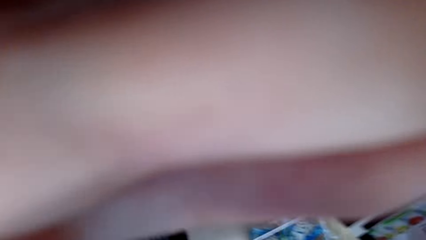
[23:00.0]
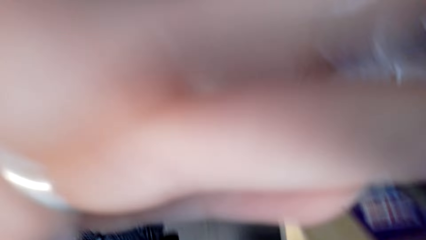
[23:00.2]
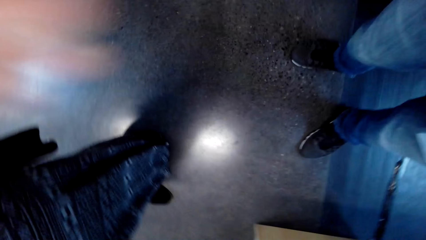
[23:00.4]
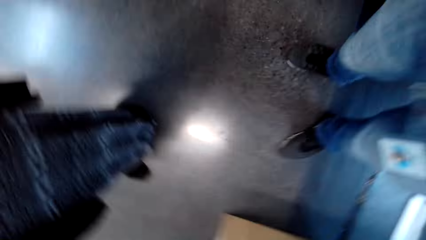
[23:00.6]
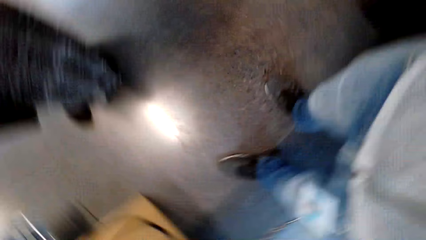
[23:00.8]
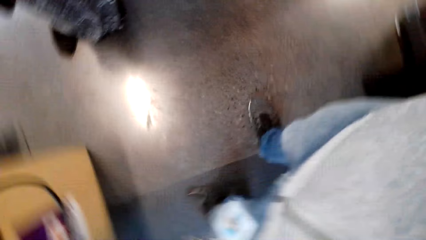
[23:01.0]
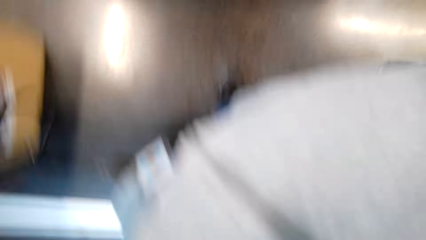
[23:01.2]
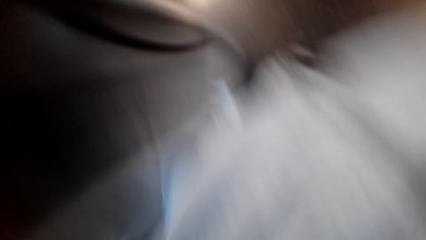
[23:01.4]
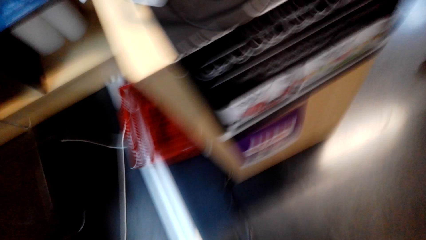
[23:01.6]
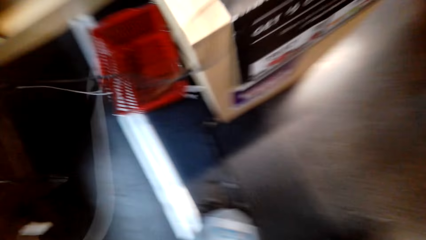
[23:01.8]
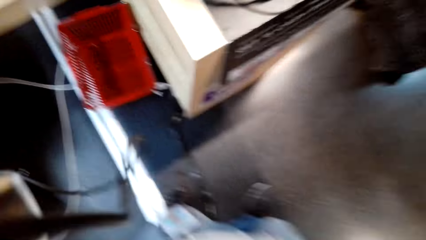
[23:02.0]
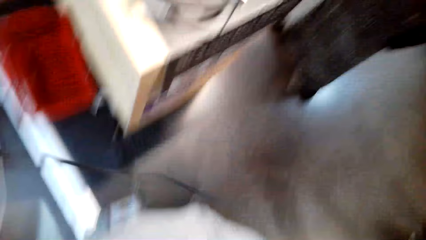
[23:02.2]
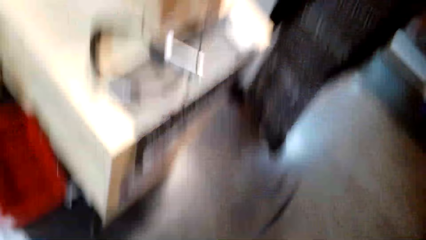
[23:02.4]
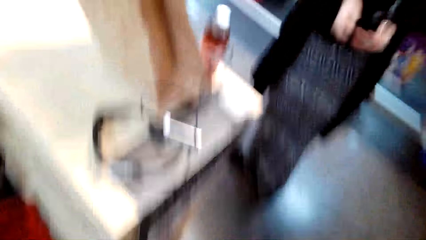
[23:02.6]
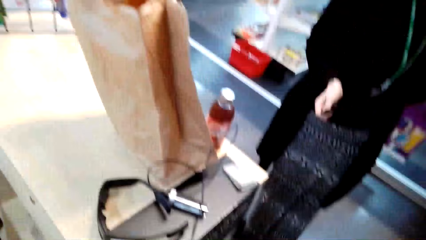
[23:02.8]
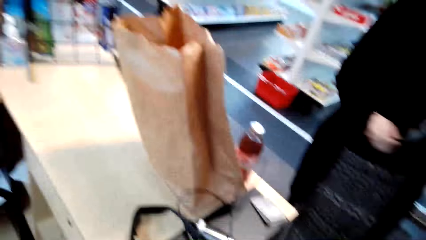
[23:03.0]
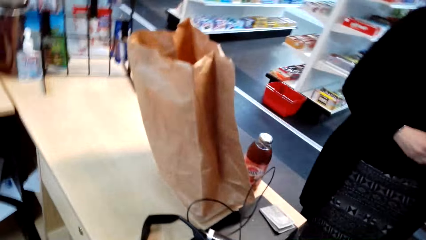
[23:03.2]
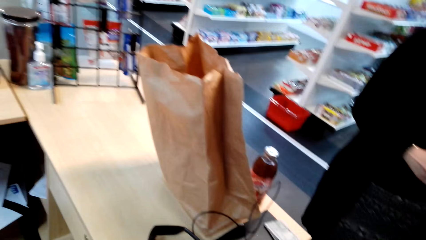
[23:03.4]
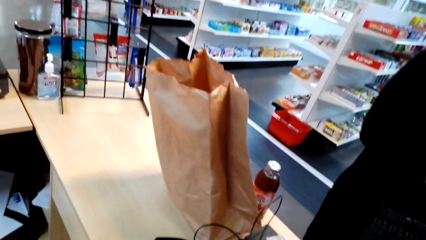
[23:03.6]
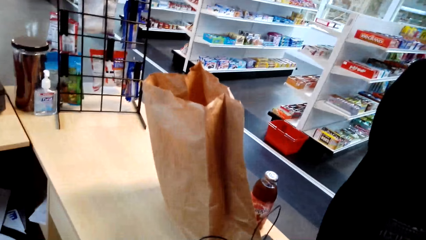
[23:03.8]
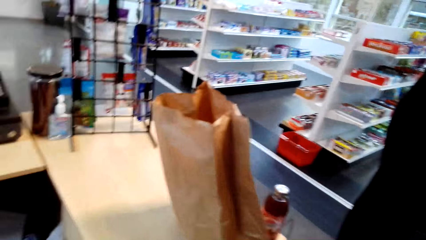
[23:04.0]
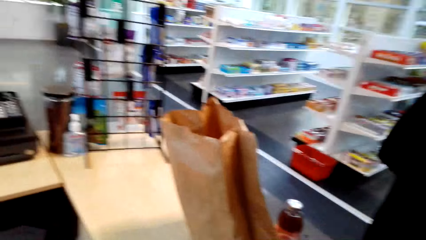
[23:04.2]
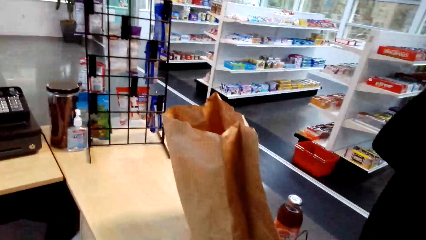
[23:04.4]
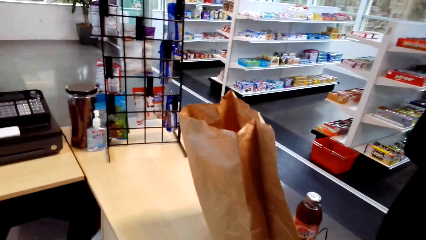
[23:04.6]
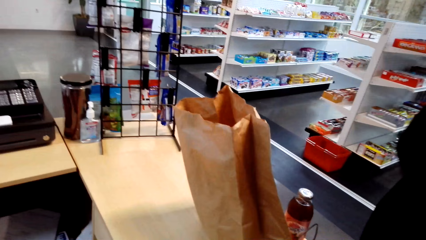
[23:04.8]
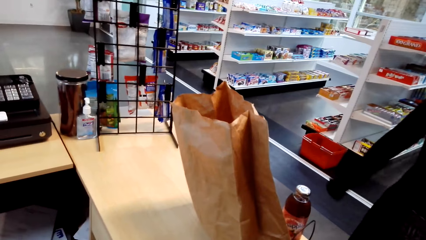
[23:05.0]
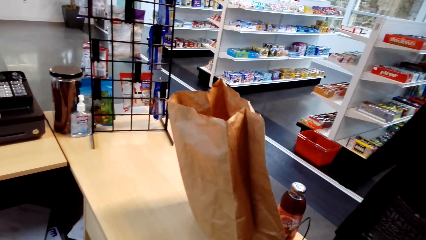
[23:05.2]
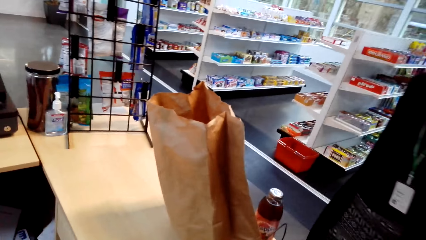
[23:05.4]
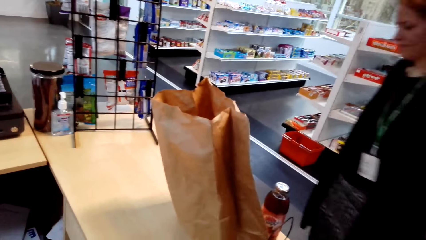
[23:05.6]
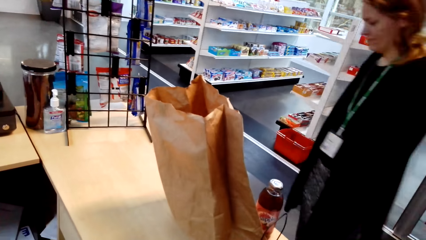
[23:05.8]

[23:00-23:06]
The camera wearer walks around the supermarket.
